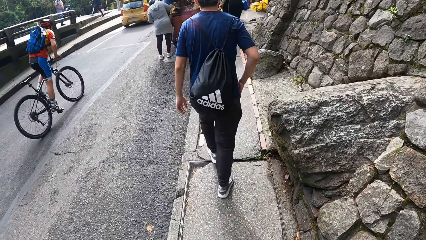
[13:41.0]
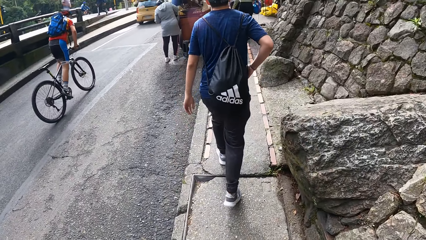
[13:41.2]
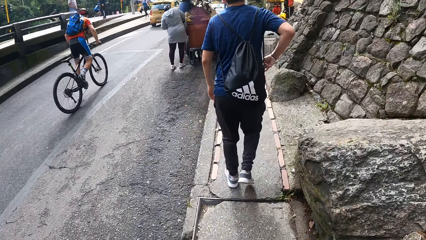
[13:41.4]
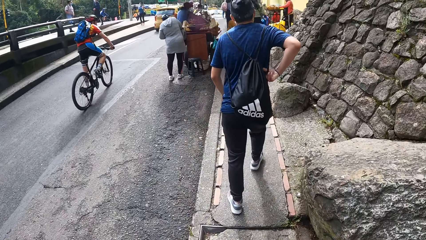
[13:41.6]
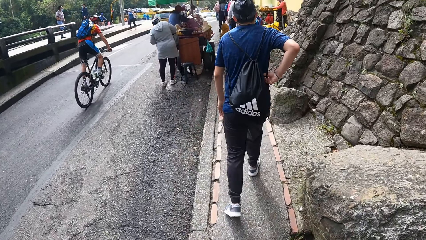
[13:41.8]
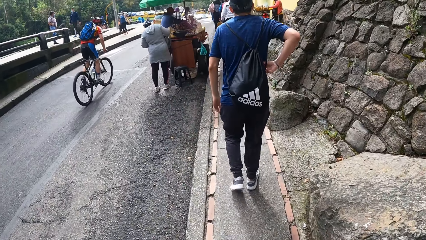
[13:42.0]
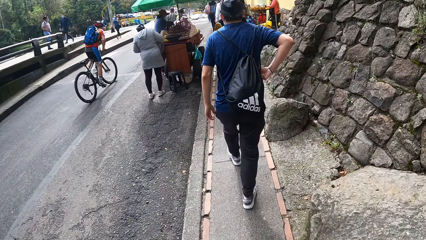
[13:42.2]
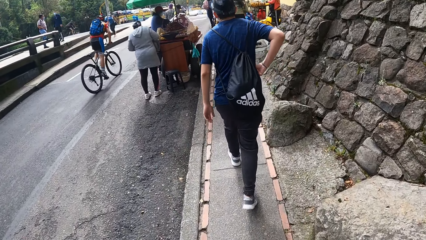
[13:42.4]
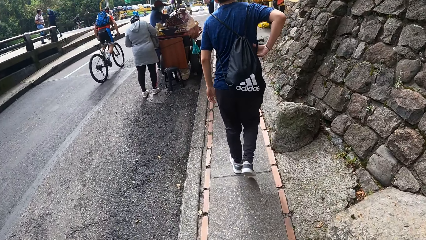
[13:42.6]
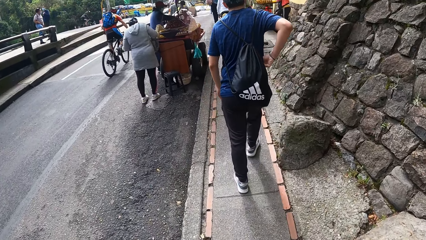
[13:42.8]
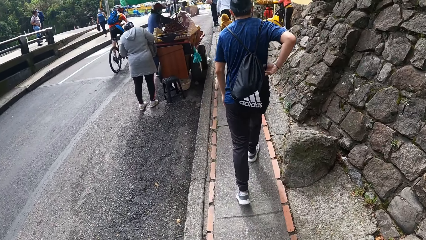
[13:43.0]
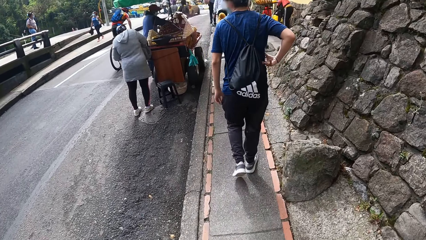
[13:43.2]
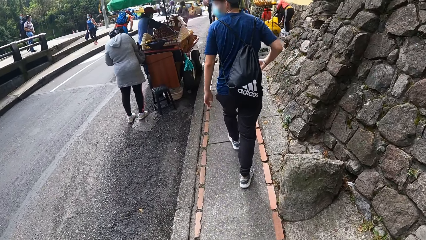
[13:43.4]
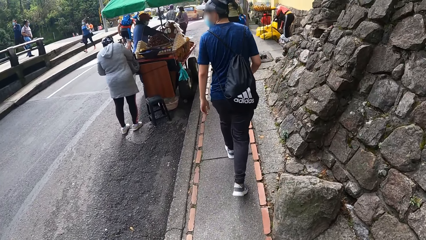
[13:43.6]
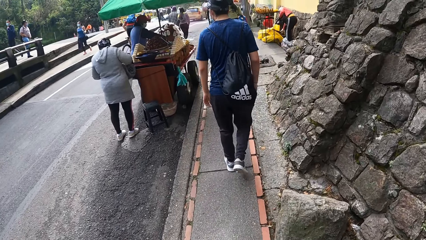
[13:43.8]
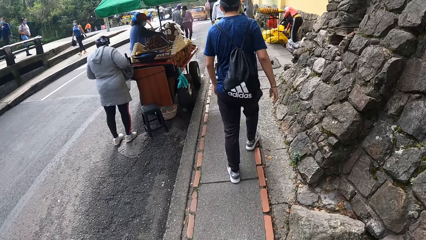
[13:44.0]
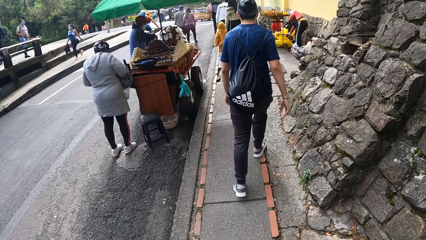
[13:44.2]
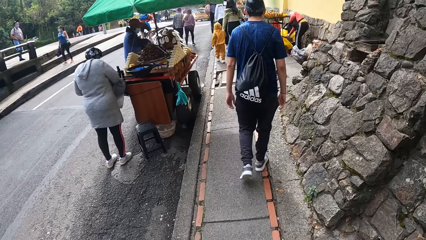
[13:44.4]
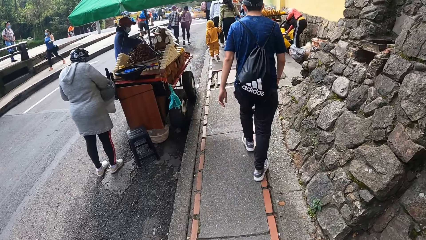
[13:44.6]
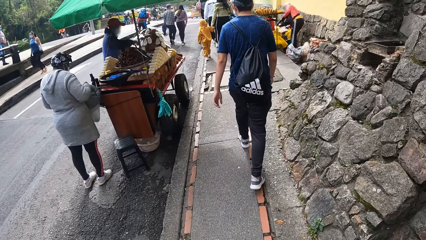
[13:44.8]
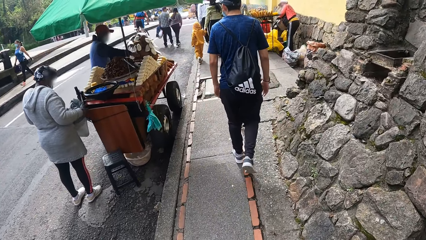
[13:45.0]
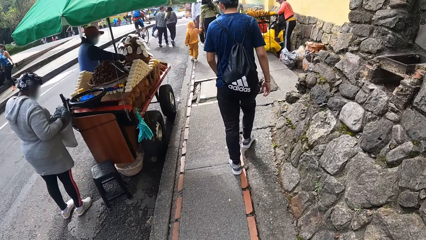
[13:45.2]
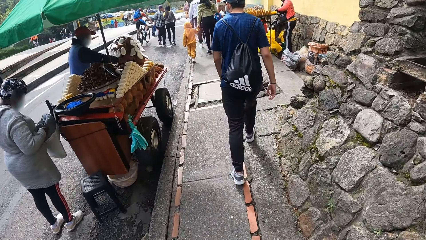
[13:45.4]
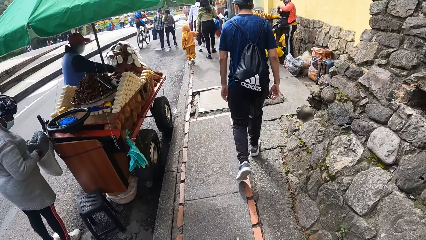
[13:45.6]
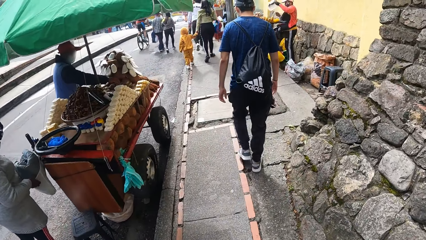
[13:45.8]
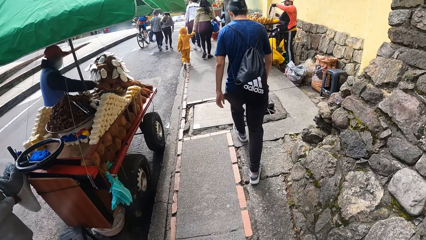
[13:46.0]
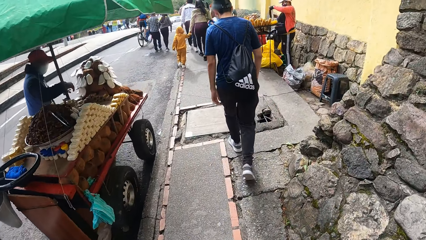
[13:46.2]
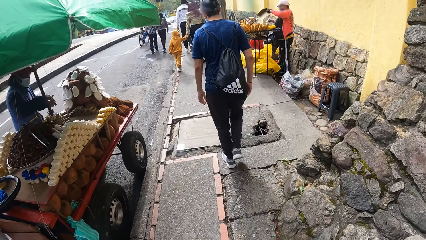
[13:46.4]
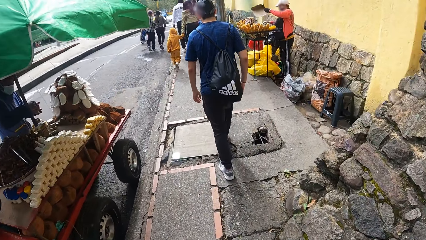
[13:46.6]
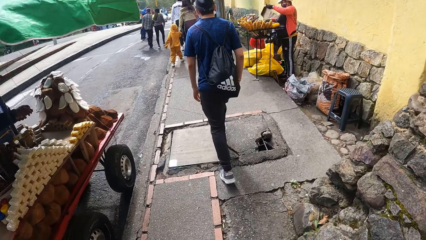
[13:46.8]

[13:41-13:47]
The man scratches his side with his right hand.

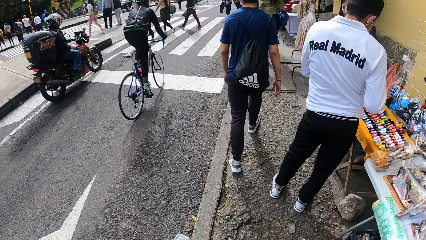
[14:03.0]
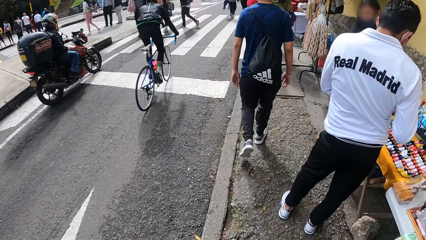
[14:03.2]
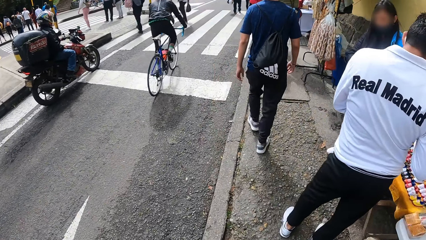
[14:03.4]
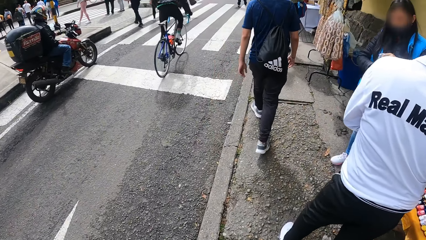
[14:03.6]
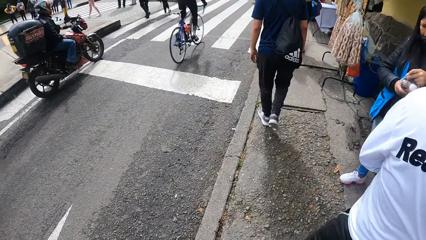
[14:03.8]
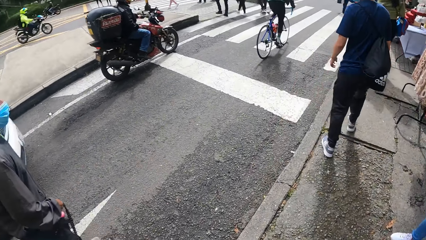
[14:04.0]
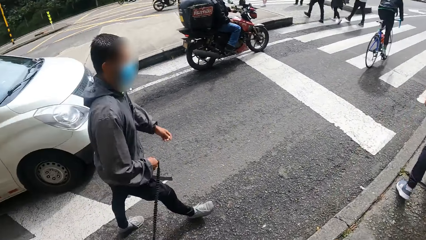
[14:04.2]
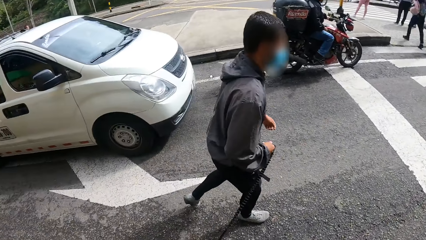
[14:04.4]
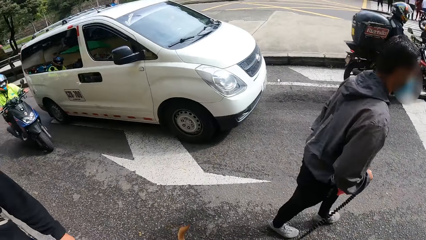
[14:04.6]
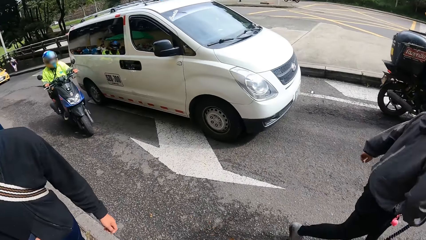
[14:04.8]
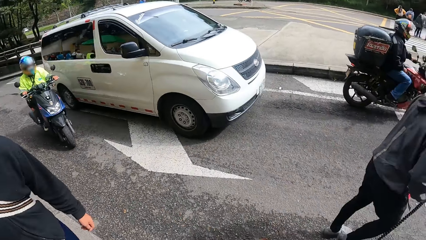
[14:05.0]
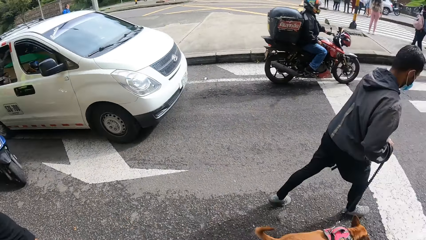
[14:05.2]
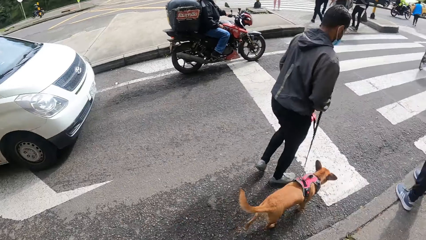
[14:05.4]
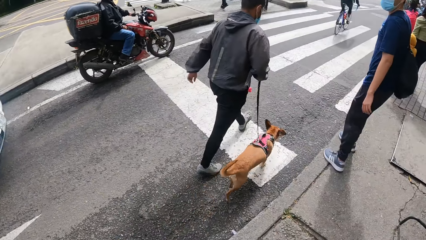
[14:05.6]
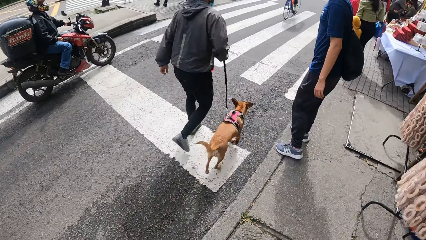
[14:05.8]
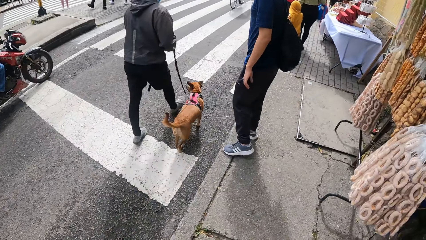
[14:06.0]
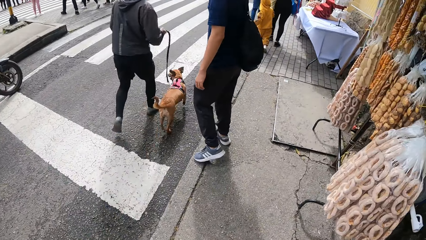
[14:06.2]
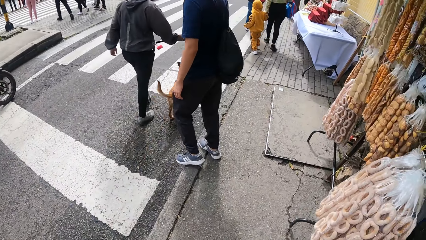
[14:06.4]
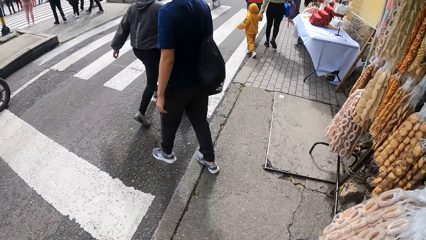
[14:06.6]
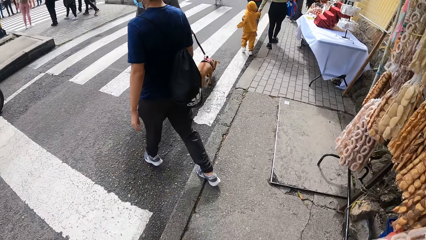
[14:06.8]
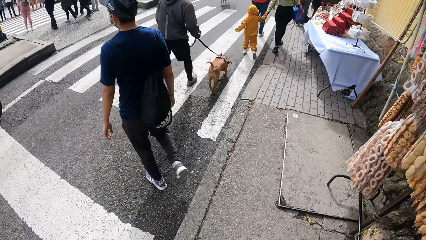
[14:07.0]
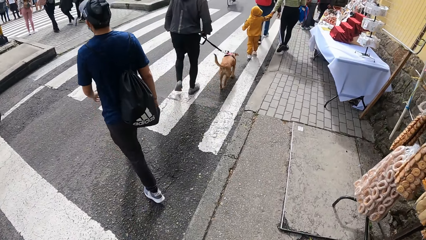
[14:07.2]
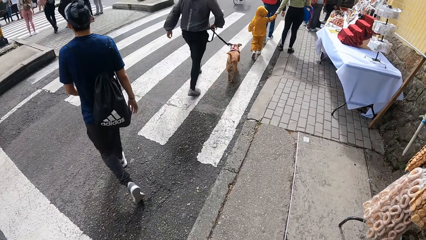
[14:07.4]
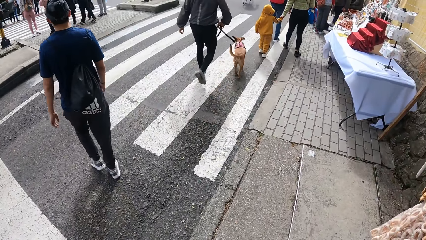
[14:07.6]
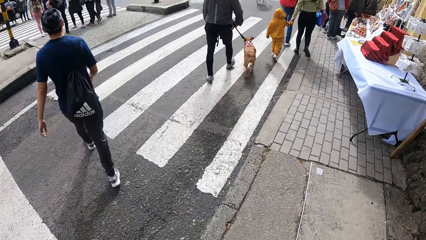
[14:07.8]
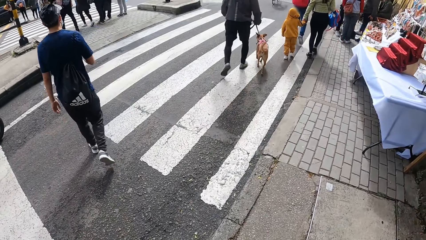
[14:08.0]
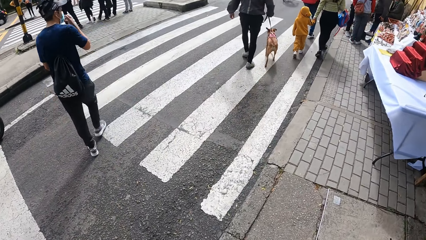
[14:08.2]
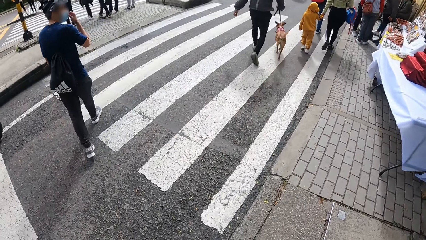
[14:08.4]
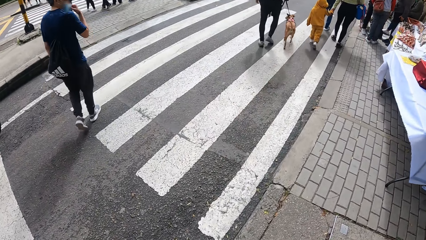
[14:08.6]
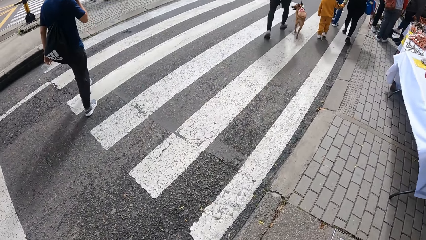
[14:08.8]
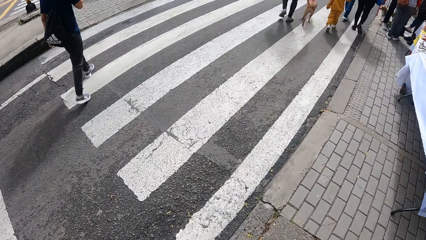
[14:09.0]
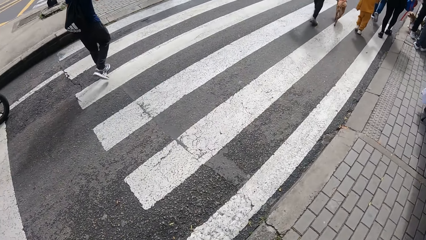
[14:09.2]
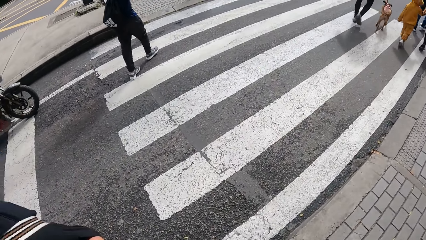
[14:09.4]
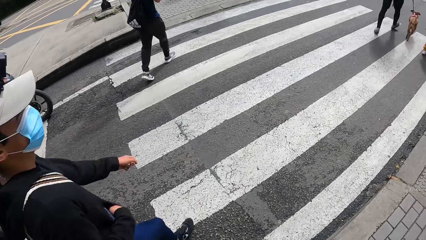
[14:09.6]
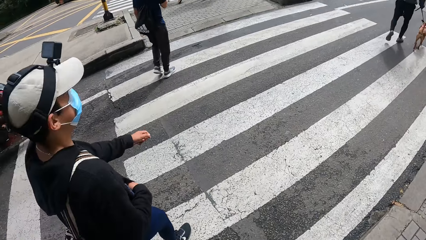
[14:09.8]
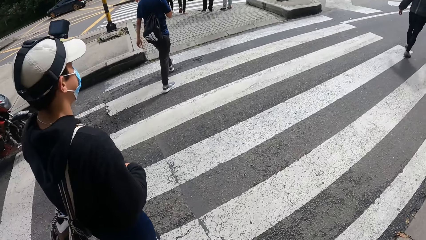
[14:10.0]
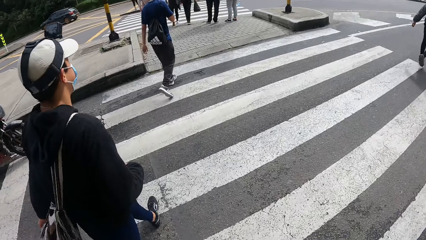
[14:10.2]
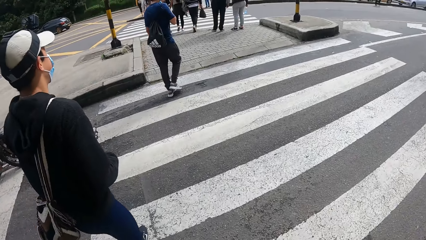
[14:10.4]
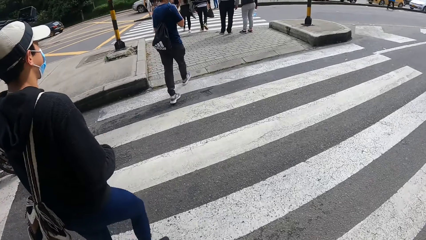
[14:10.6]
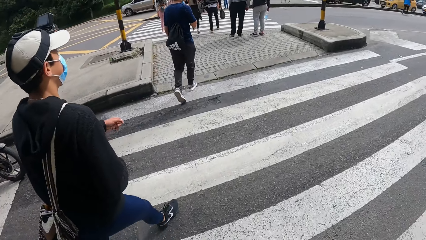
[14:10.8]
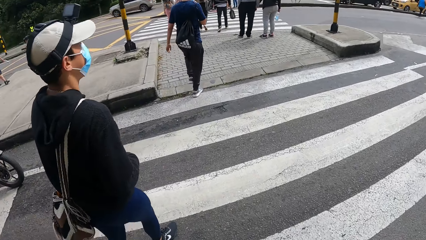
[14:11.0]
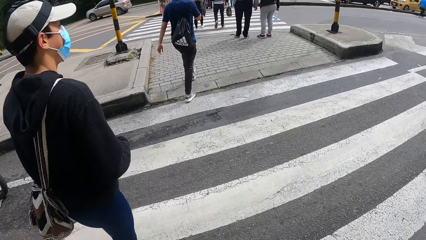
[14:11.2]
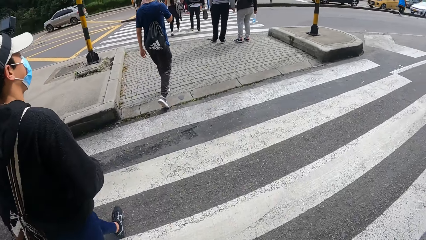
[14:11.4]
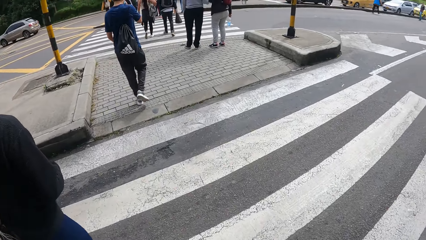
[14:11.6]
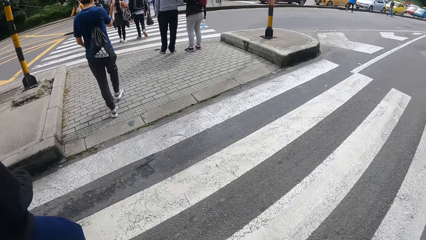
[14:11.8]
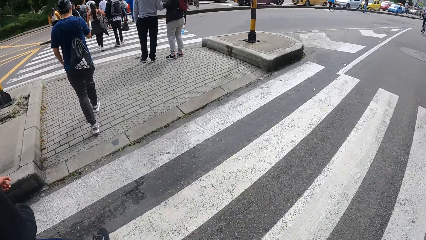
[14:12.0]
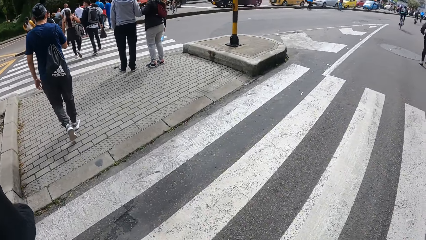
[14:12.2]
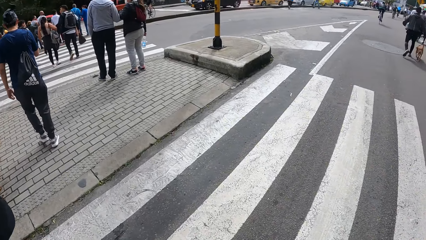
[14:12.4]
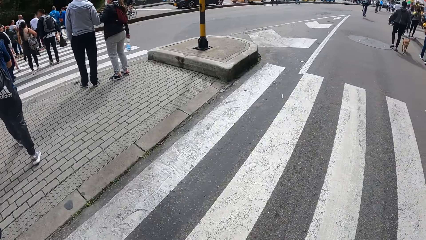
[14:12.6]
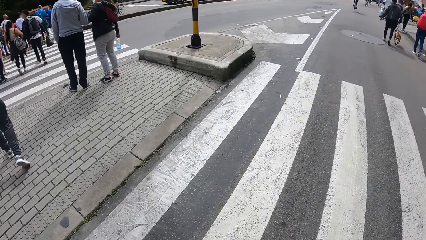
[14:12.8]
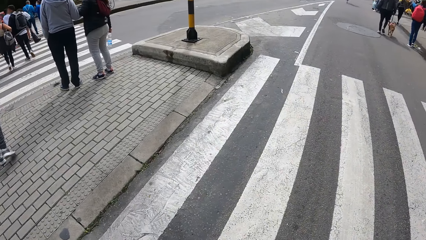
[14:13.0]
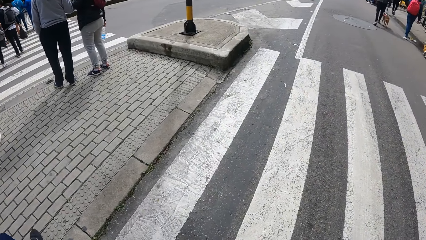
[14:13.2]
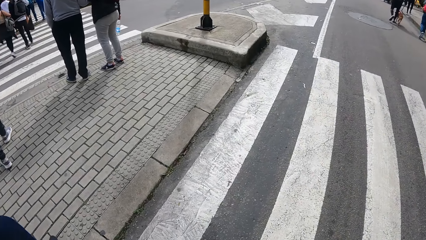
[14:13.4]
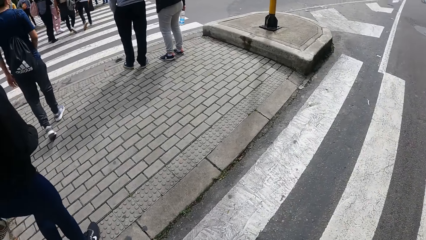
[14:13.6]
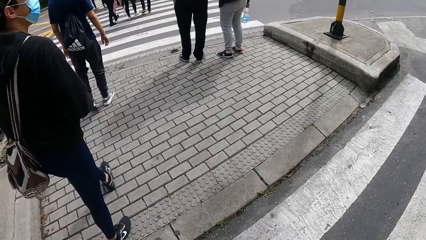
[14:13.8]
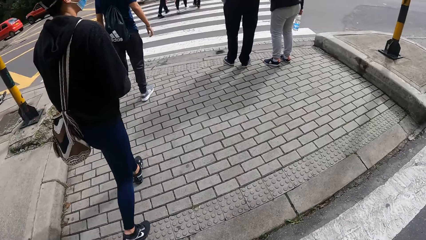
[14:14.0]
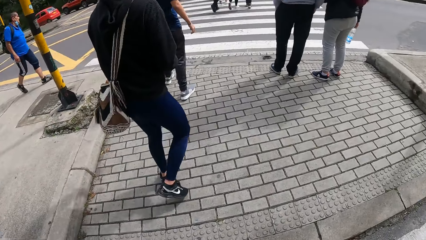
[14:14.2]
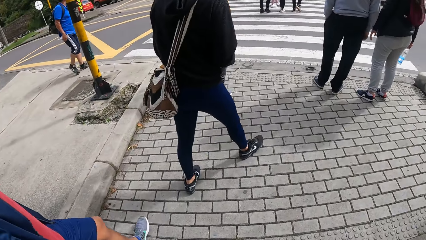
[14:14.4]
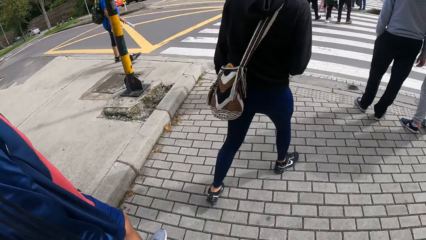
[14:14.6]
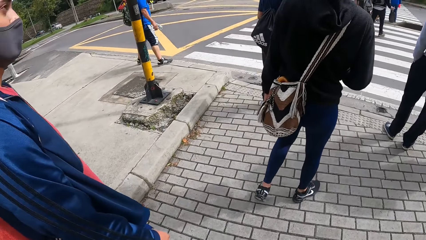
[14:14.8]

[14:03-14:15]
The camera wearer looks around. They walk around. The man crosses the road through the zebra crossing. The camera wearer crosses the road through the zebra crossing.
